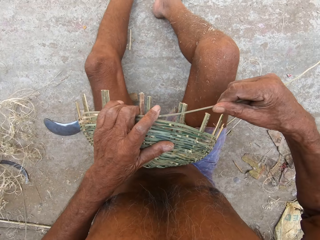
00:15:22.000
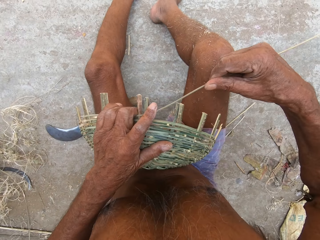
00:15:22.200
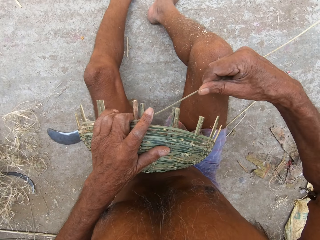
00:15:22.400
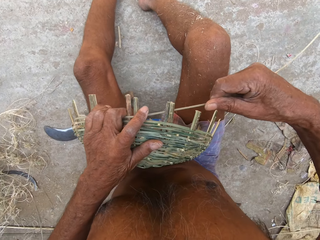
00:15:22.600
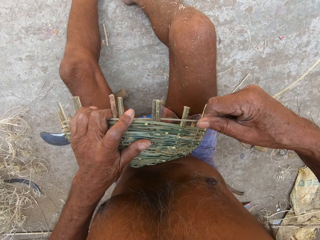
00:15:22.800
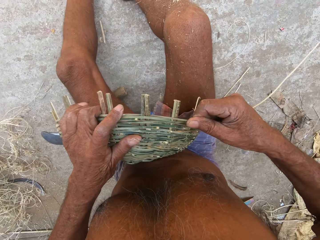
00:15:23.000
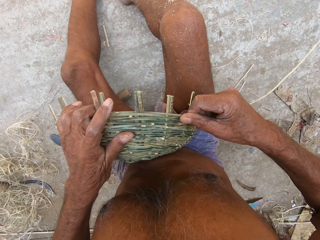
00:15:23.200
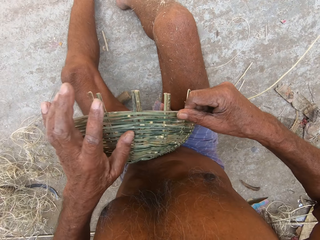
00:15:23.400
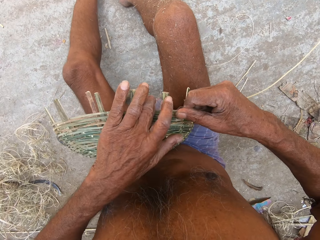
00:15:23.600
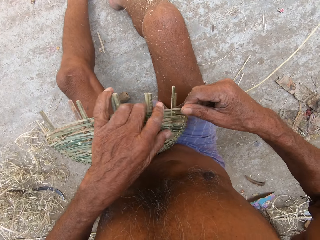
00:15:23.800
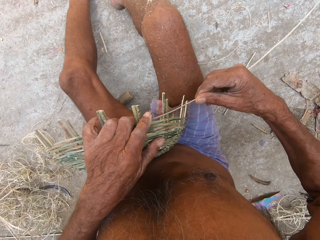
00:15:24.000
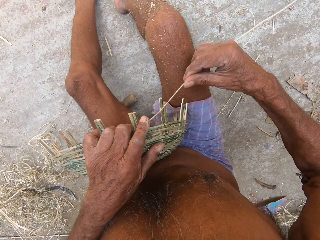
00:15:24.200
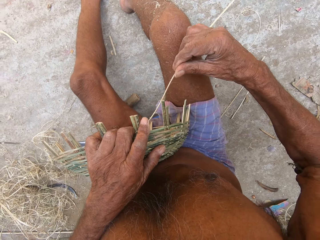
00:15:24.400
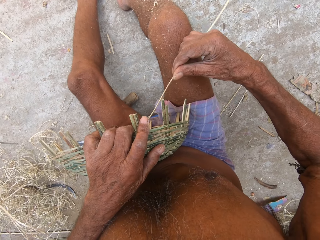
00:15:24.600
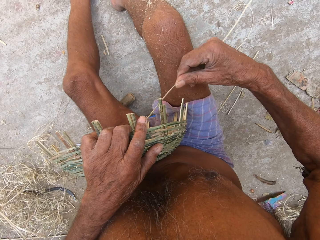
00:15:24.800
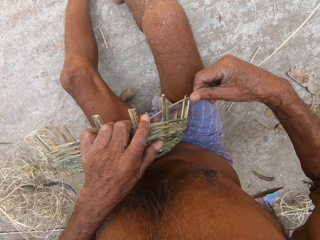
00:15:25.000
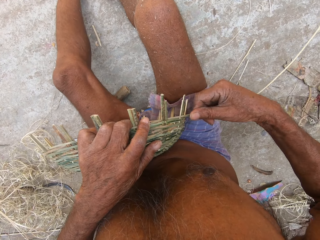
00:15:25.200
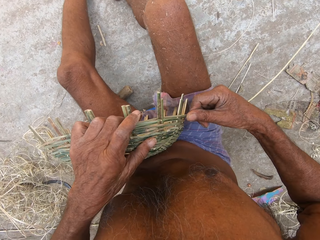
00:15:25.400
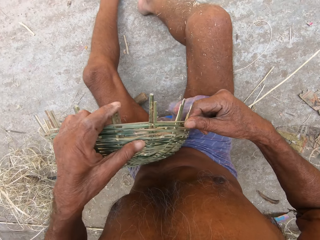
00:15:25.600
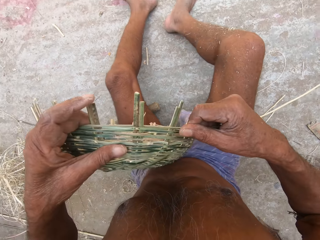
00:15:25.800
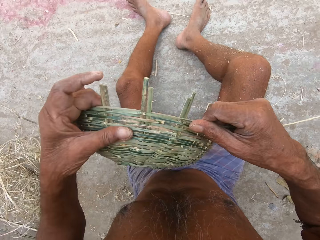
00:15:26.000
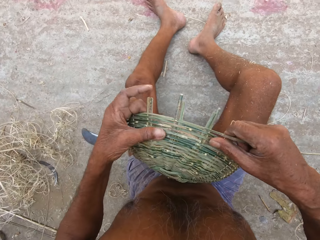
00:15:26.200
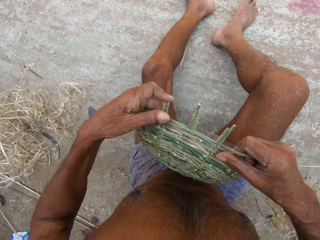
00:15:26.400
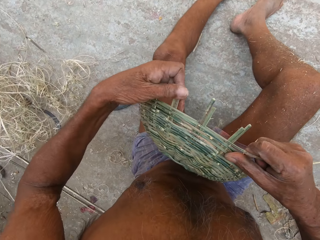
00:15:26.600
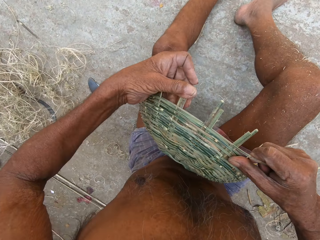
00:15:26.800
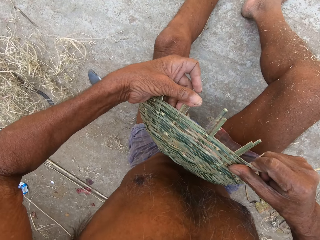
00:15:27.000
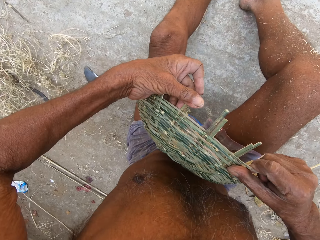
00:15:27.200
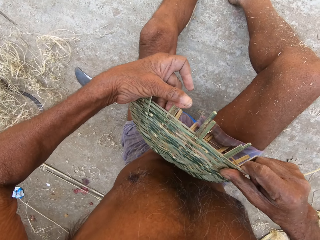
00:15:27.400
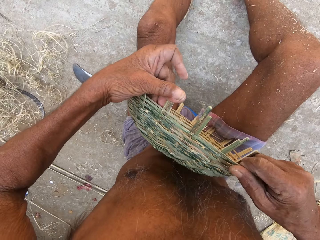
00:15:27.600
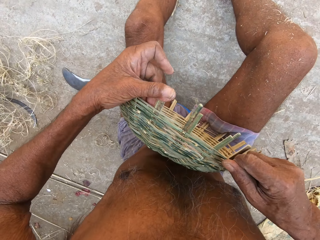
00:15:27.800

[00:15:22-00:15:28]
The camera wearer moves their hand back. They hold the basket and weave the basket.
